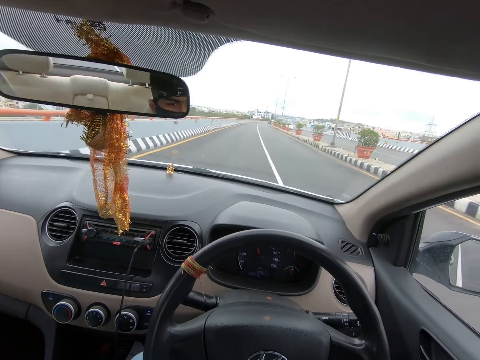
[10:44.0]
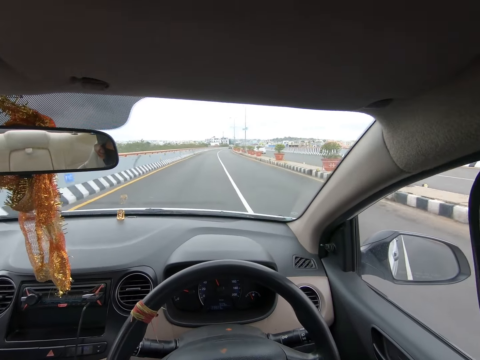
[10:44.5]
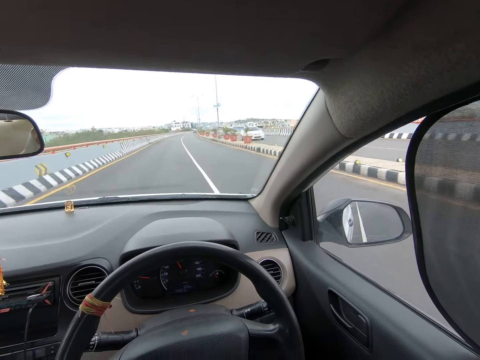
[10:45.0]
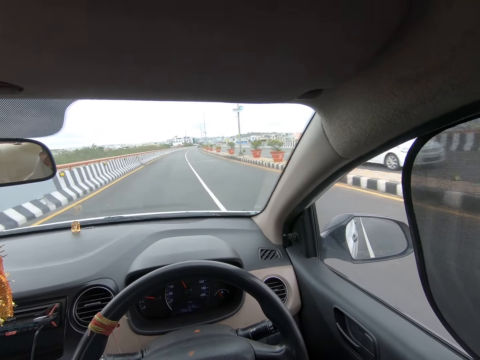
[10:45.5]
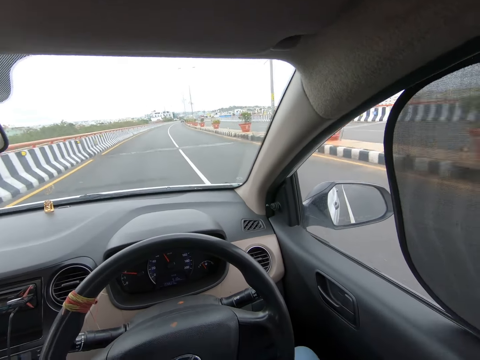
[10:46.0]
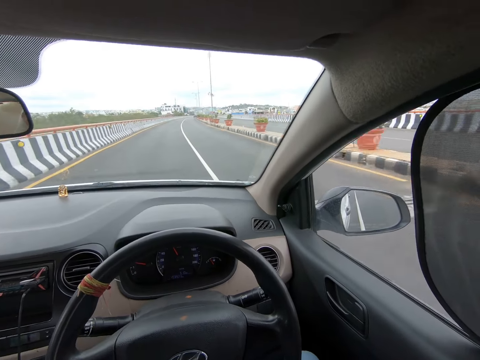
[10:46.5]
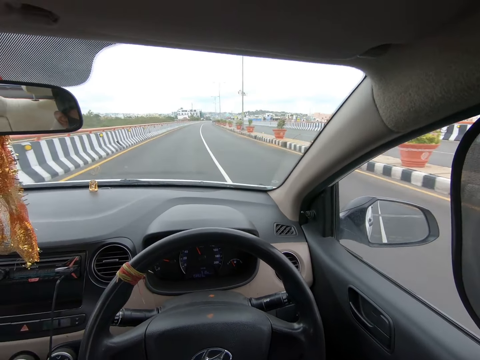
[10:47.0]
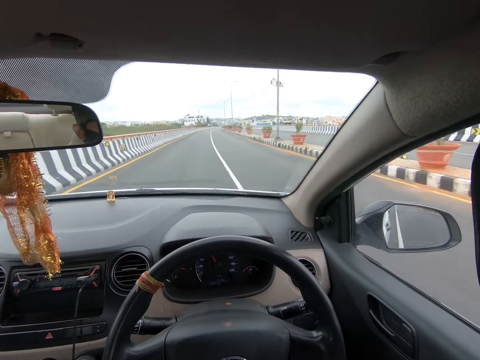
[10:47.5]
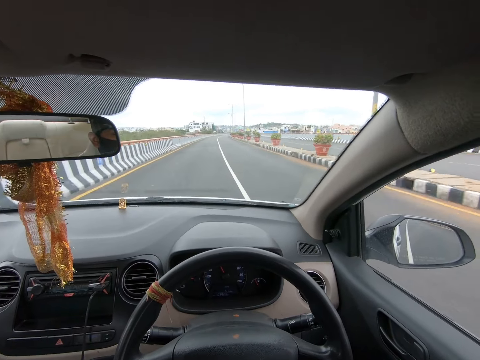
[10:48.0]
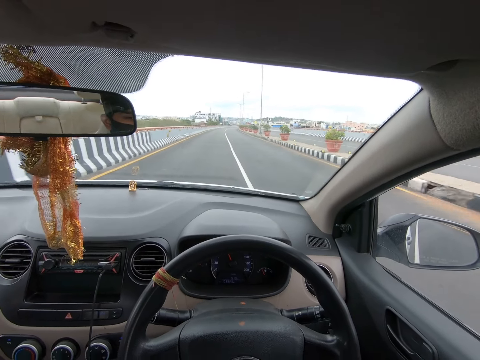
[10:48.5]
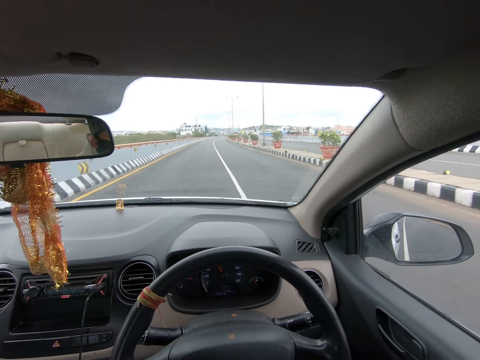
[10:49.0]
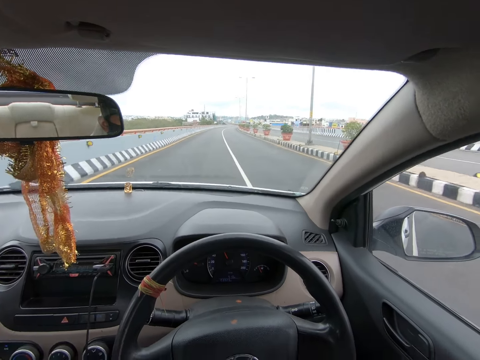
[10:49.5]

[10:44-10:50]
The camera wearer drives the car on the road.

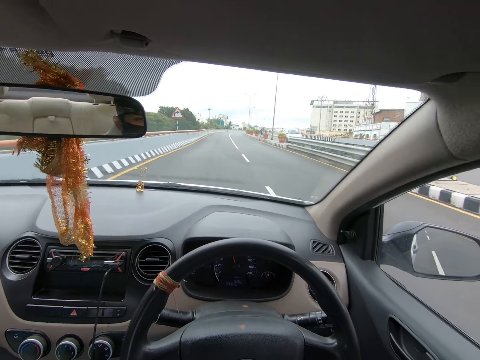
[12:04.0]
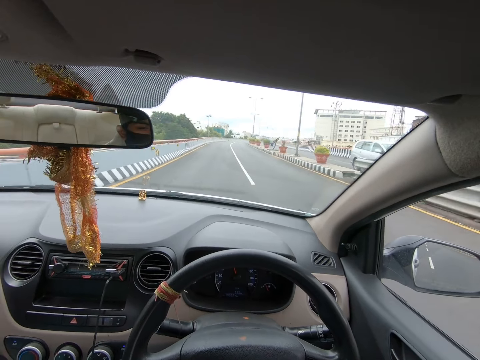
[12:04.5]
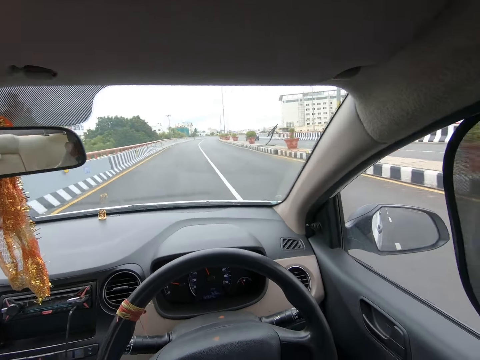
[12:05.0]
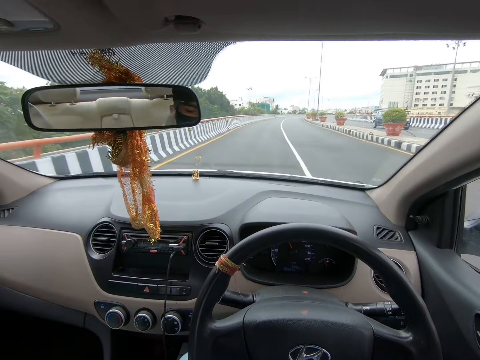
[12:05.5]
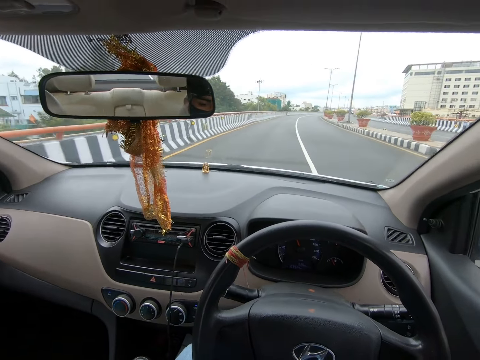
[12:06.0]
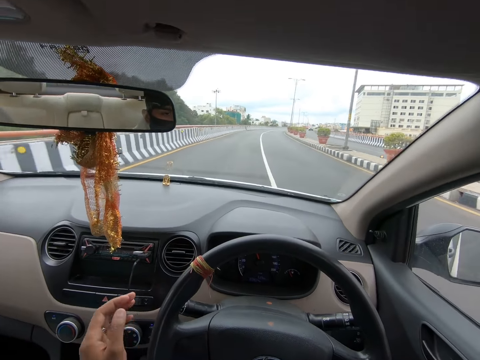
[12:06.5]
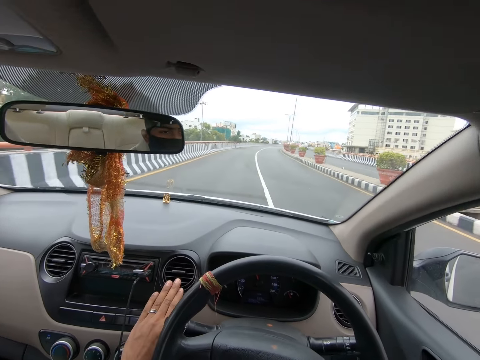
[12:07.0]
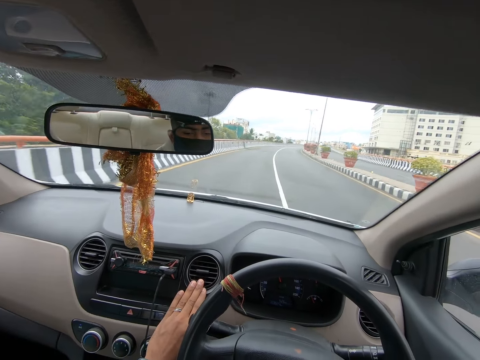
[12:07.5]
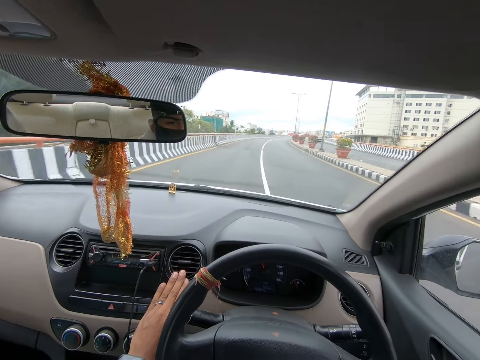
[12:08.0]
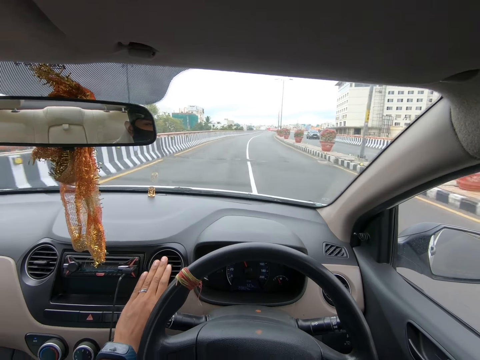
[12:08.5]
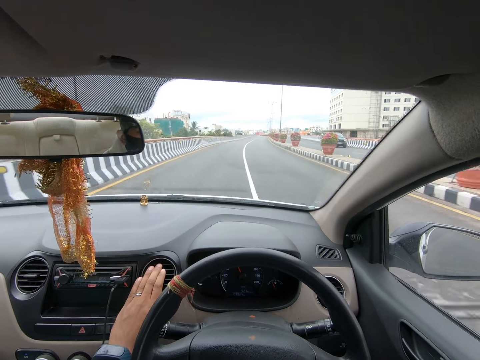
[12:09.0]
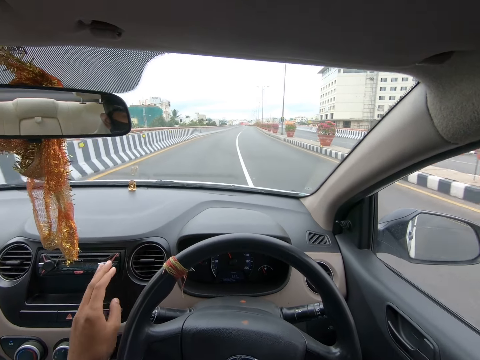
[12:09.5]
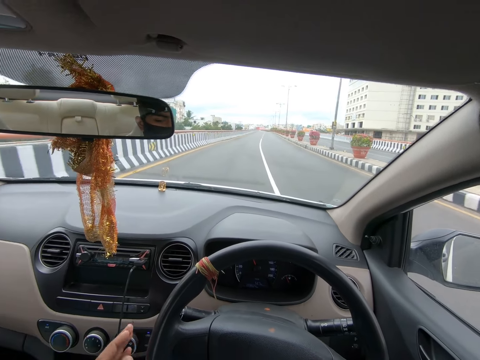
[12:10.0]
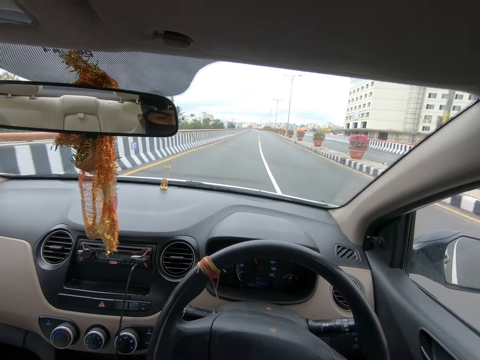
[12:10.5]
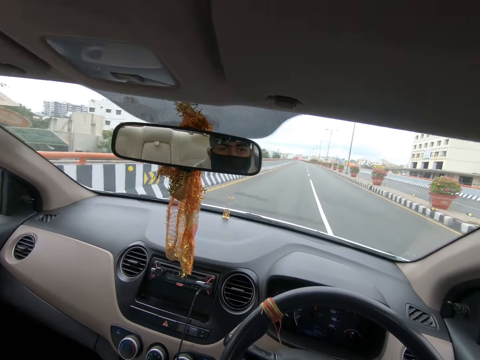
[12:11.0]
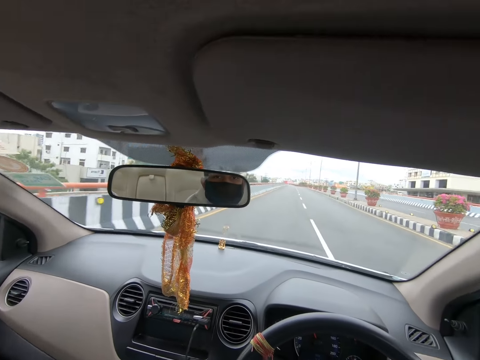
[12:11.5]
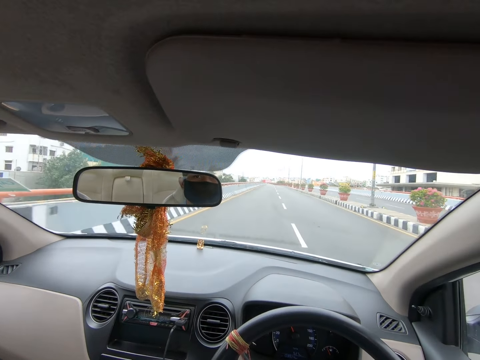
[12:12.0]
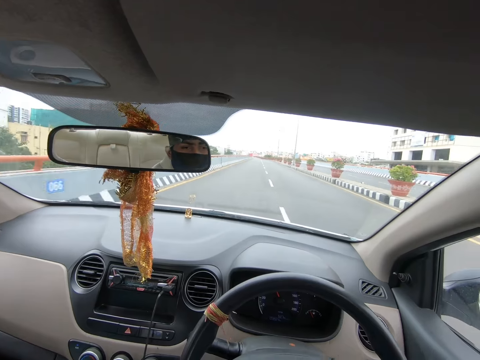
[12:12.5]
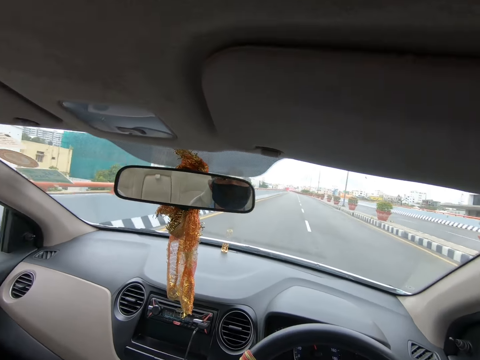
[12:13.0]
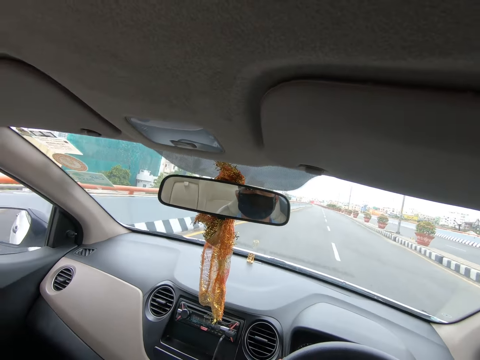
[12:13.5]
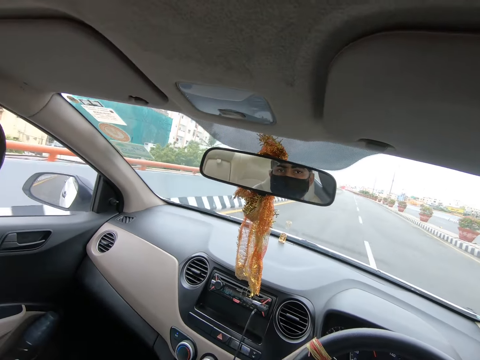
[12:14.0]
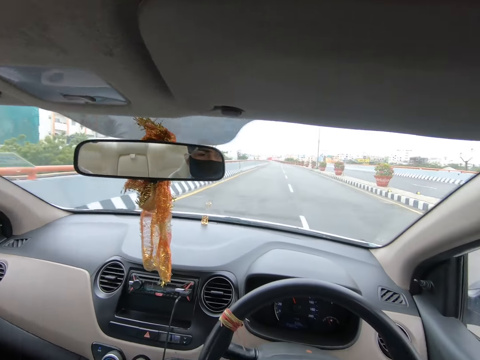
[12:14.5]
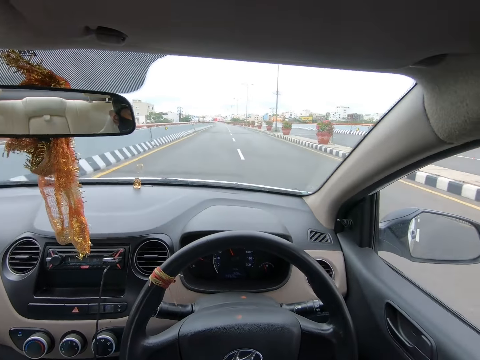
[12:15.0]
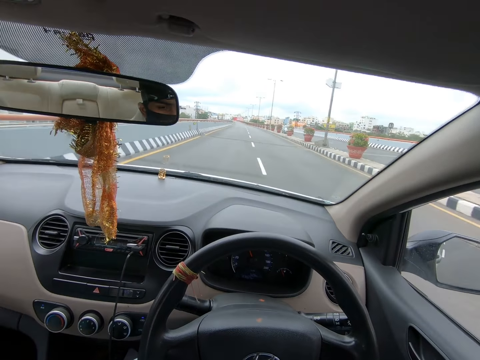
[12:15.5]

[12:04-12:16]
The camera wearer puts the left hand on the car dashboard air vent. They drive the car on the road.

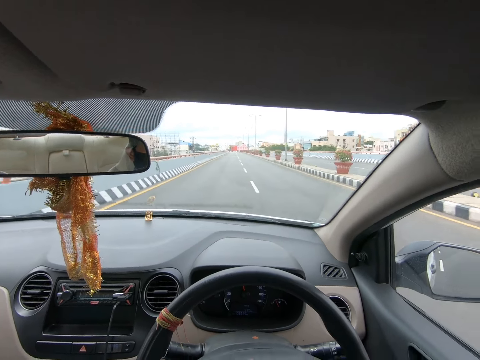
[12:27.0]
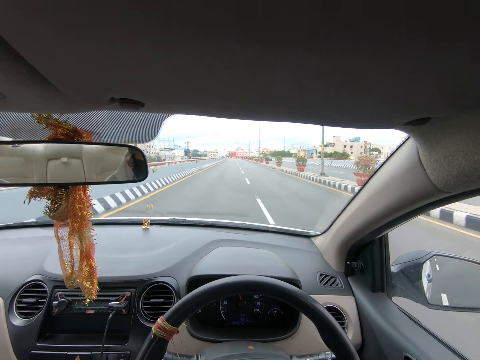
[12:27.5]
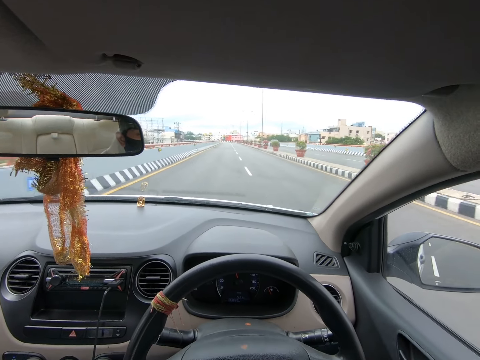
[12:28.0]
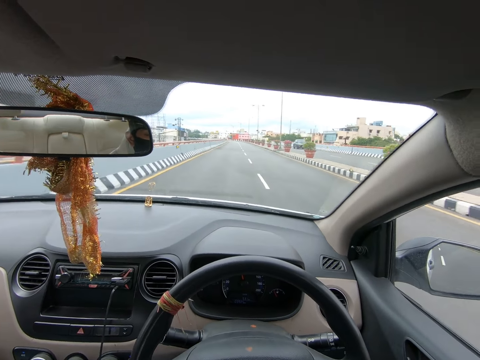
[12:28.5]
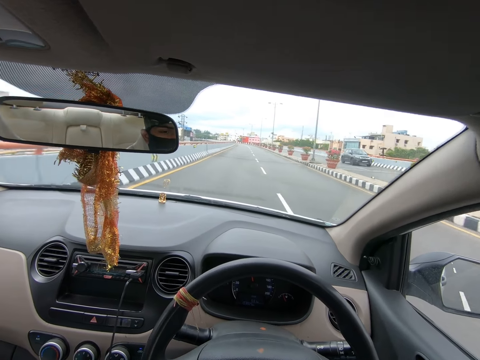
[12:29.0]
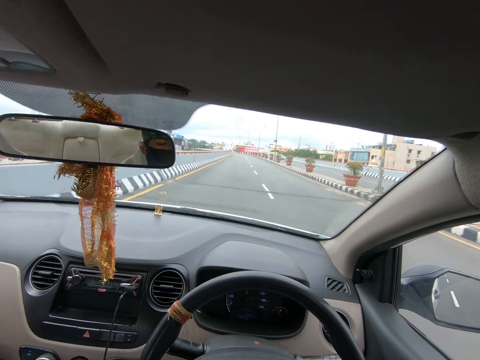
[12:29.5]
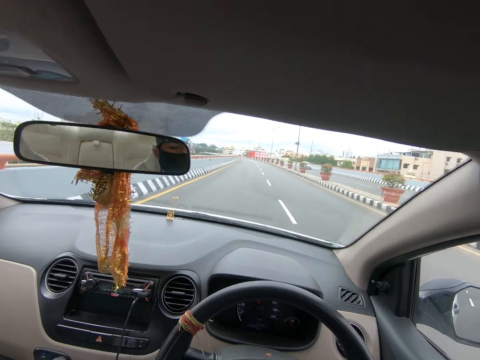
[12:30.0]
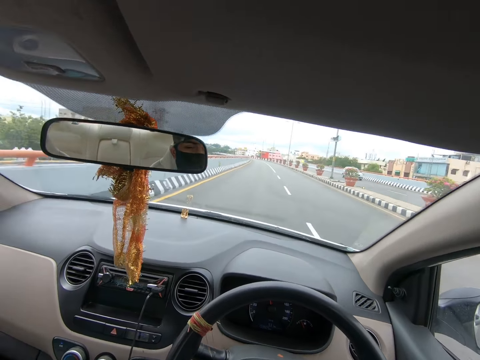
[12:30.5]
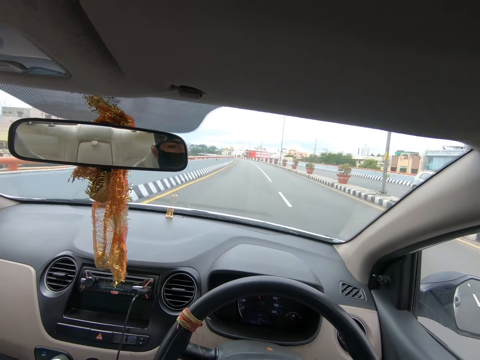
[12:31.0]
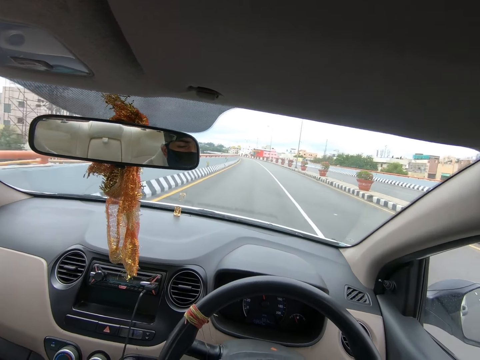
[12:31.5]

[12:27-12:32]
The camera wearer sings to the song in the car.

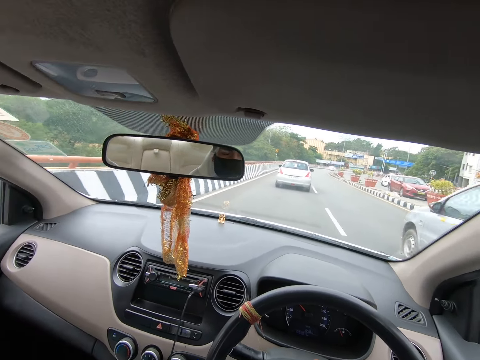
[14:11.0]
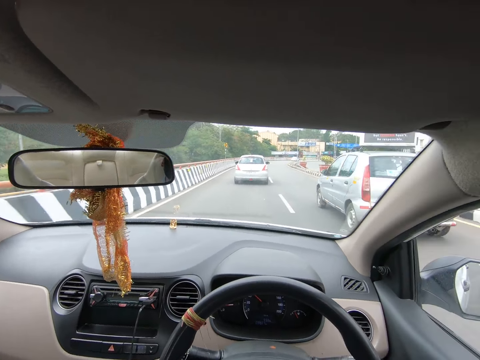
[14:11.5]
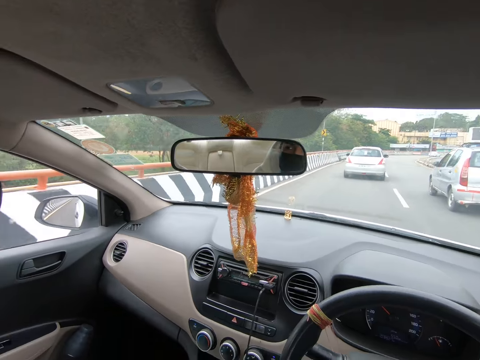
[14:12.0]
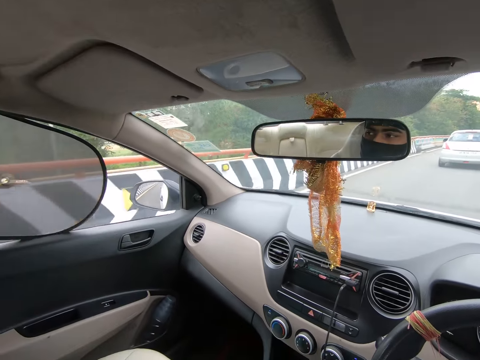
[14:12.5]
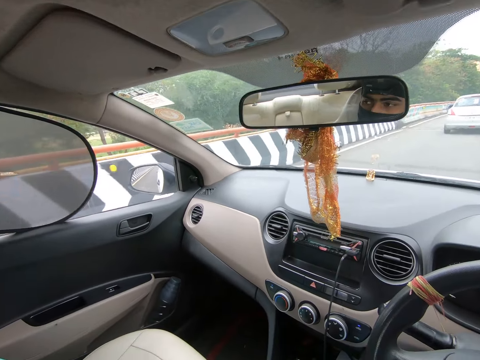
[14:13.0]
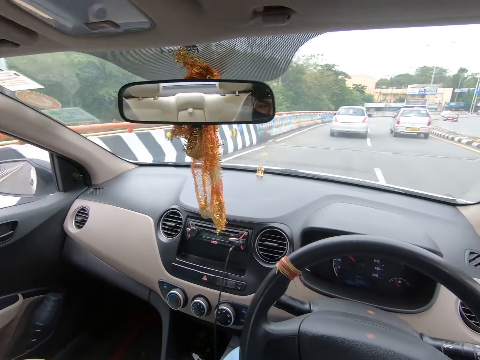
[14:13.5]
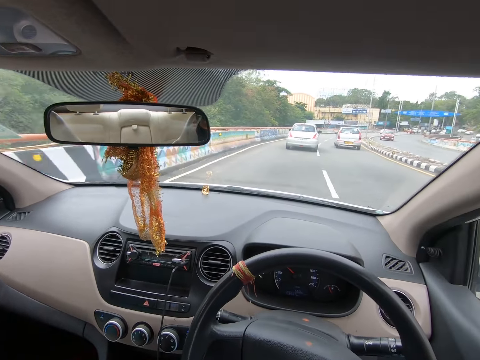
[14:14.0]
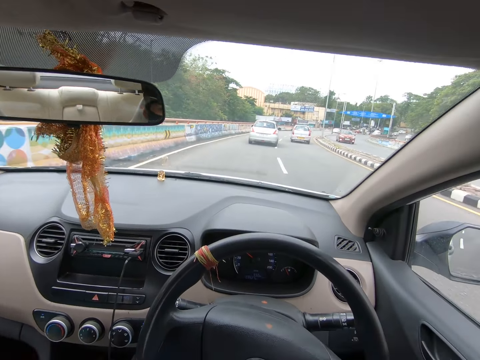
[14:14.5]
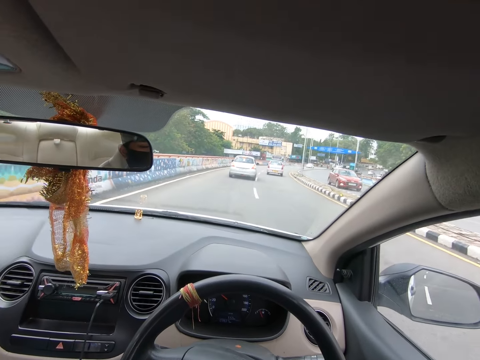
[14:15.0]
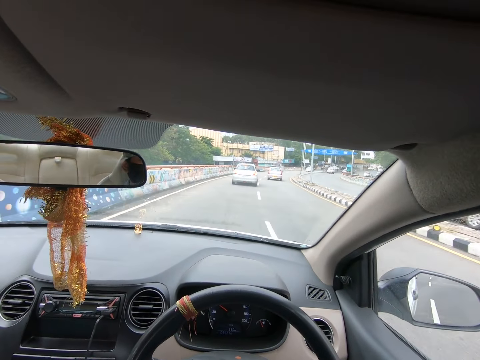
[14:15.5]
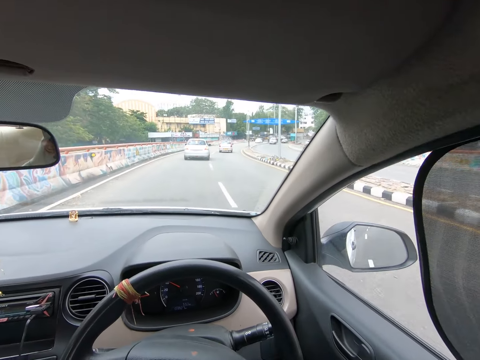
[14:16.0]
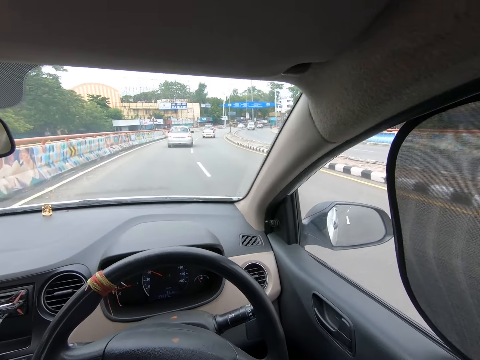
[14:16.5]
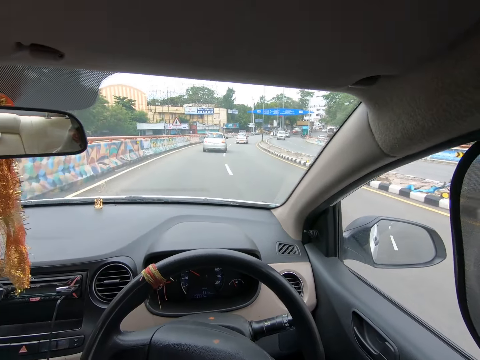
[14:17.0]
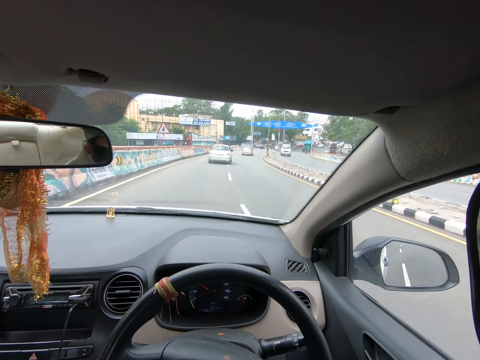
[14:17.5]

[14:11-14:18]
The camera wearer looks around.
